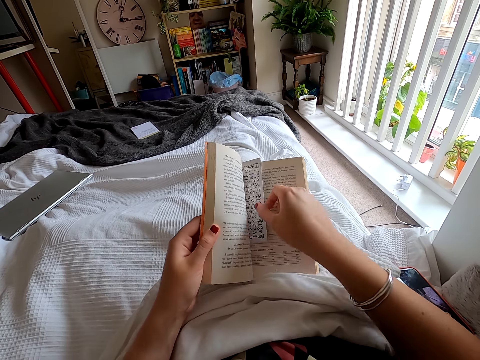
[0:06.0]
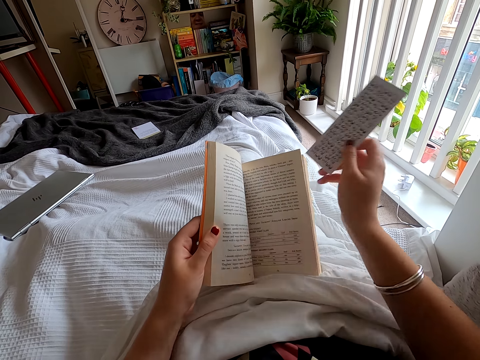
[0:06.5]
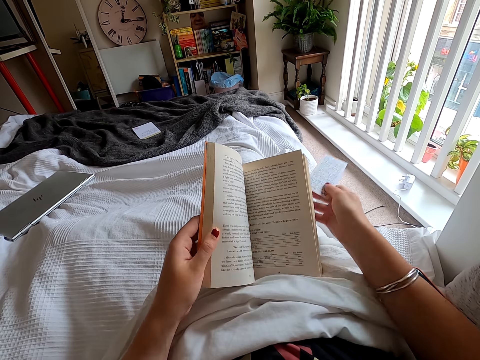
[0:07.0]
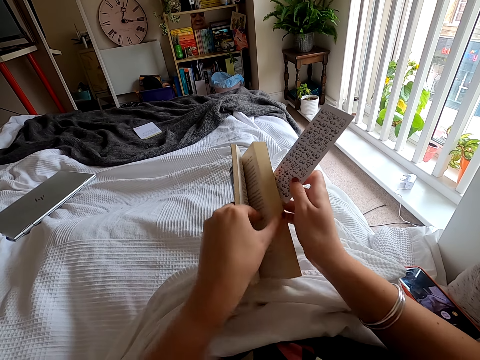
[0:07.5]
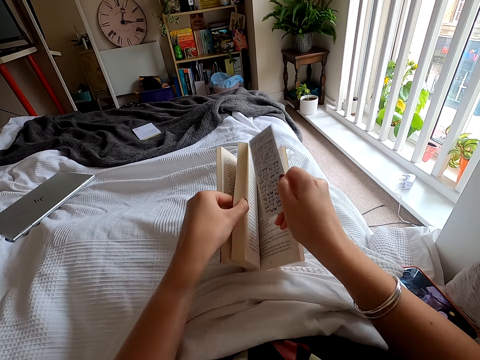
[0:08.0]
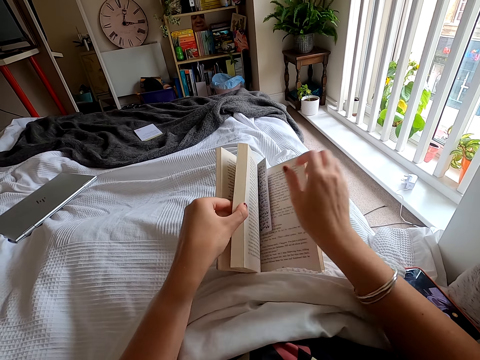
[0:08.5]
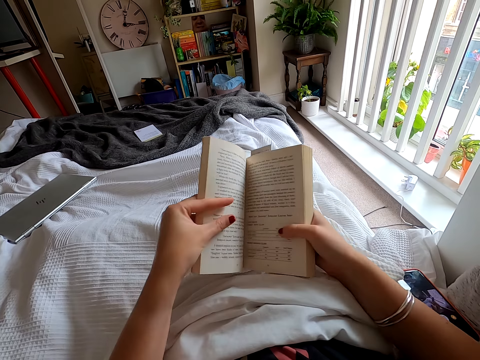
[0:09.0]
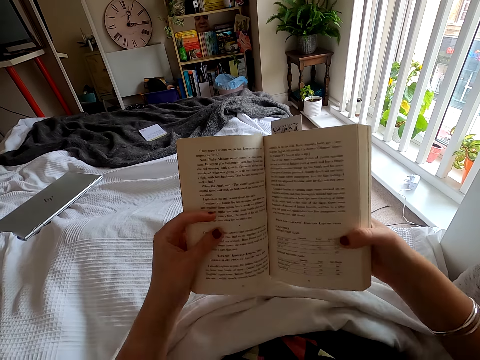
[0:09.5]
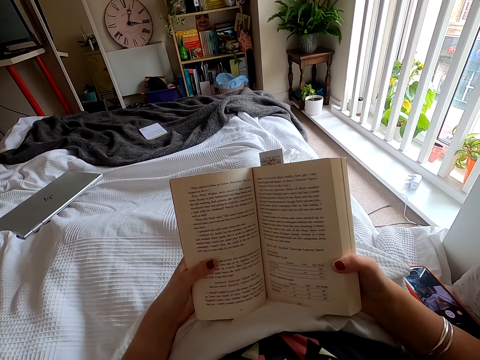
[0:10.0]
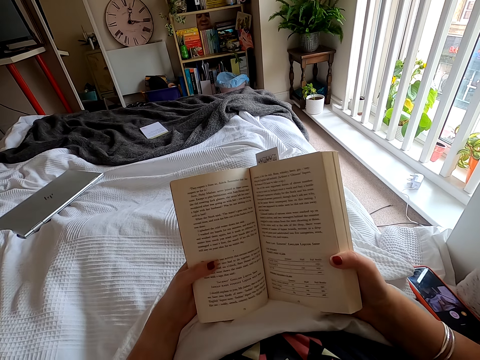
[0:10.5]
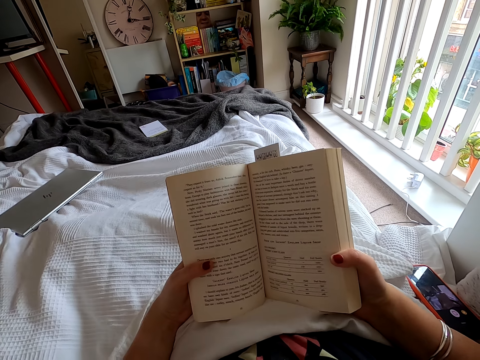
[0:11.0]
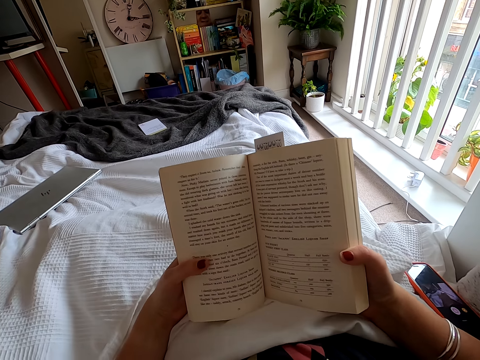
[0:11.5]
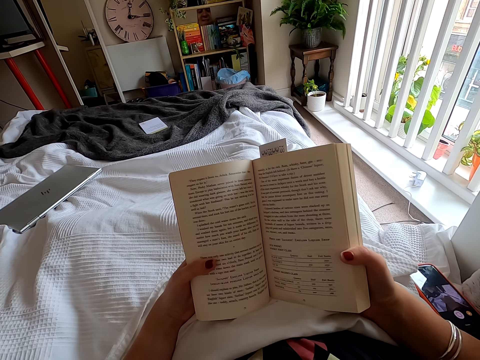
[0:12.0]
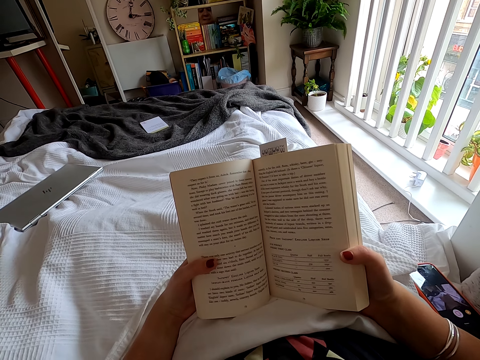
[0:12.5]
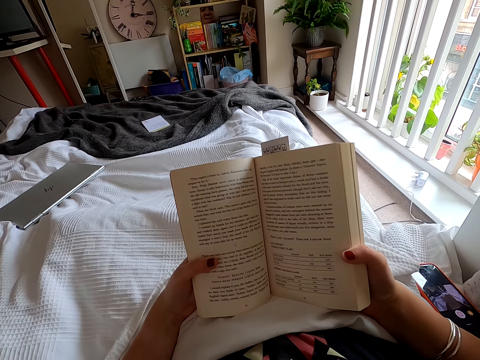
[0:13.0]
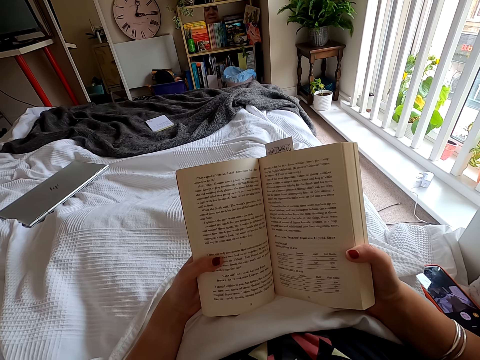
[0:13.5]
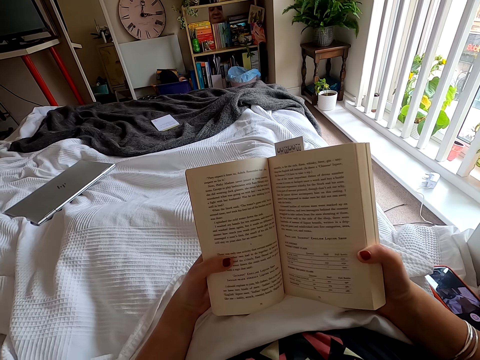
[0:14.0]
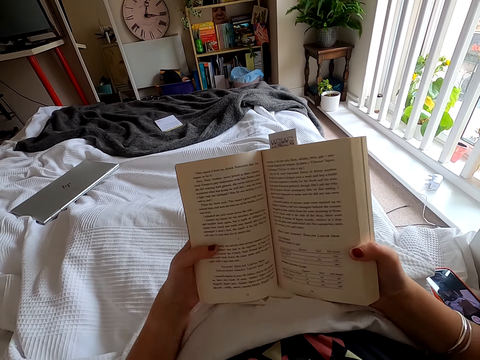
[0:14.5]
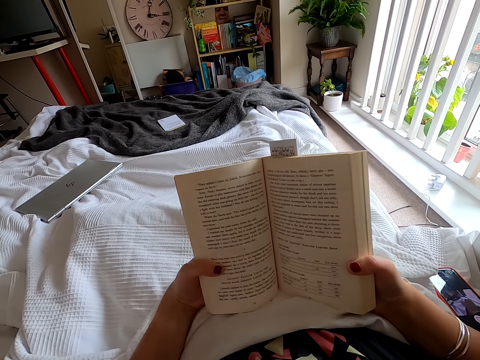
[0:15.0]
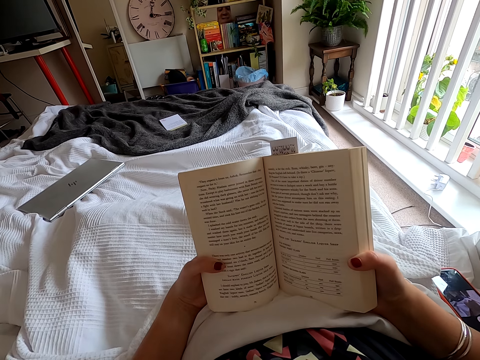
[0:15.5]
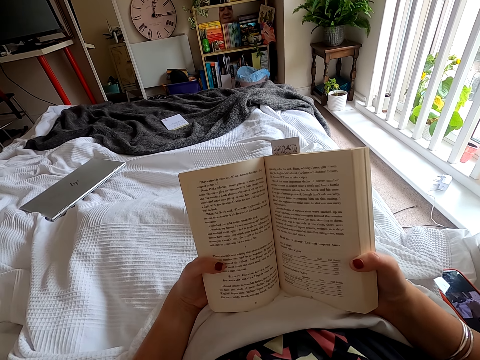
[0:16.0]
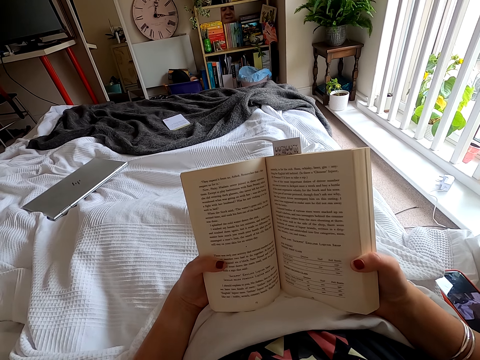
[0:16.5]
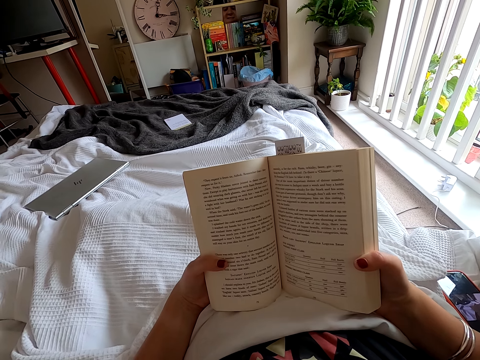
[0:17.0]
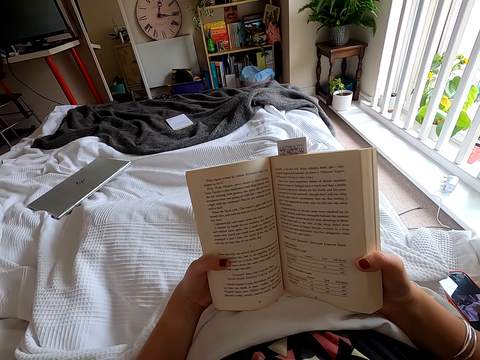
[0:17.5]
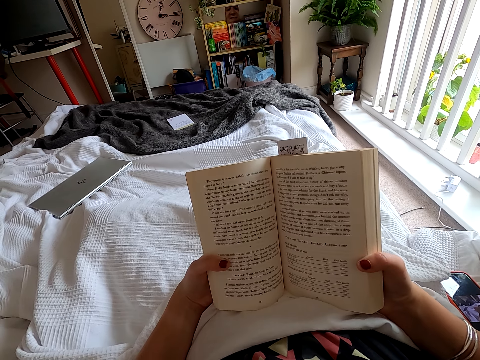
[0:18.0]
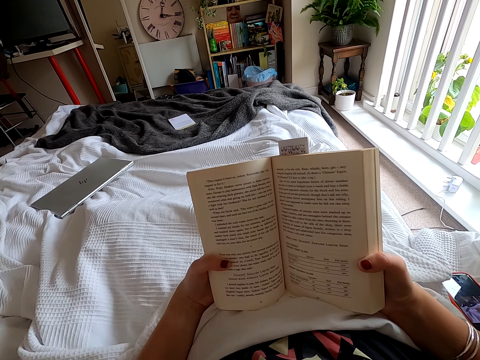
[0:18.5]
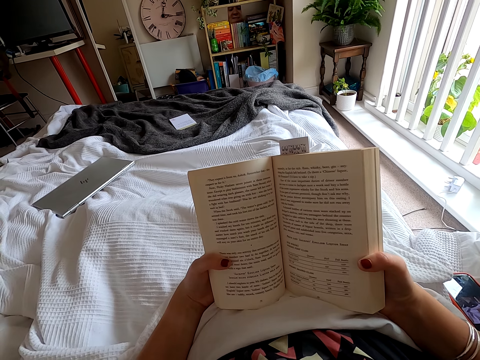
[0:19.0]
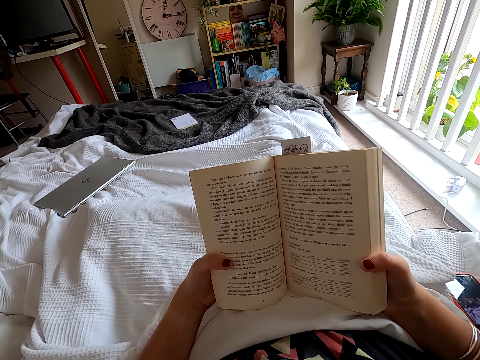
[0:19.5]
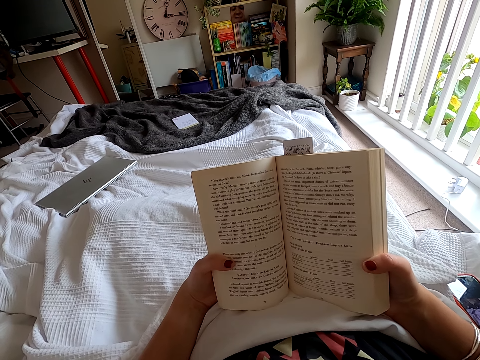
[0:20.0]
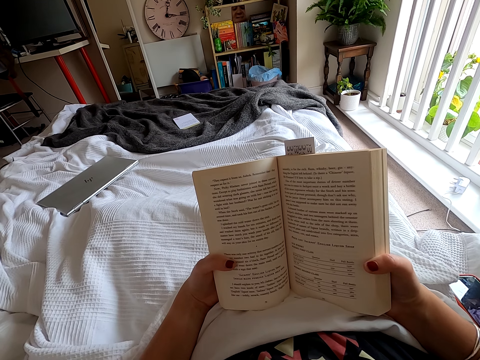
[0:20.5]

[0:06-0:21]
The camera wearer takes a paper in the book. They put the paper in the book. They move the book on the hands. They read the book.

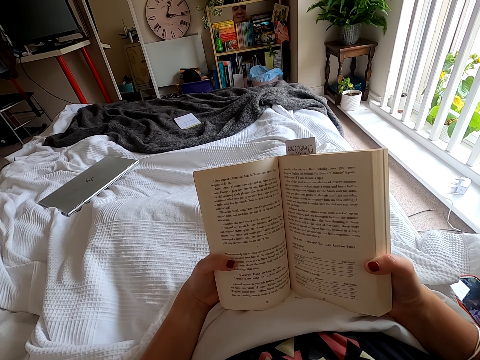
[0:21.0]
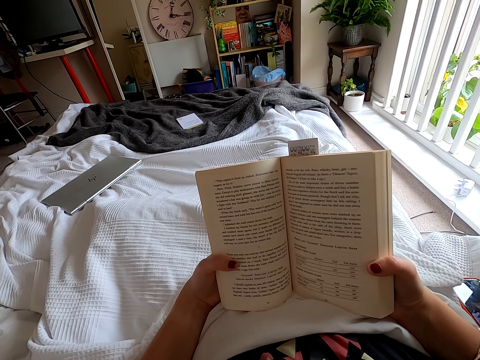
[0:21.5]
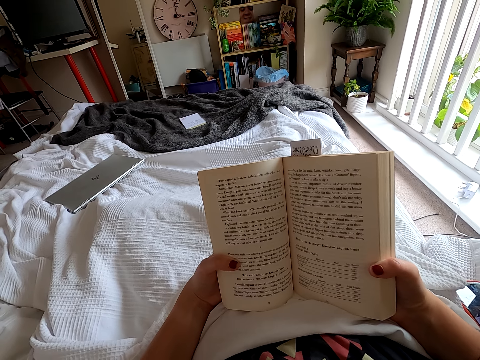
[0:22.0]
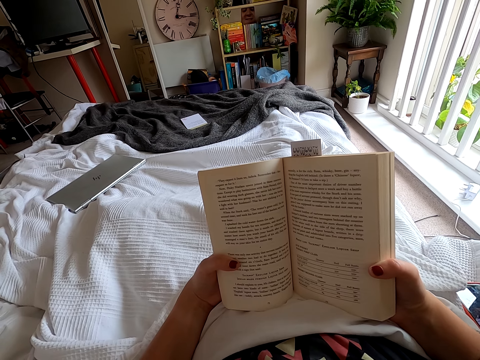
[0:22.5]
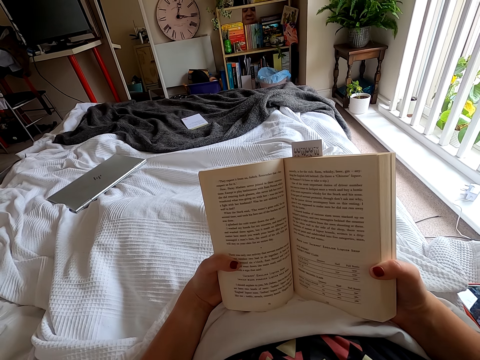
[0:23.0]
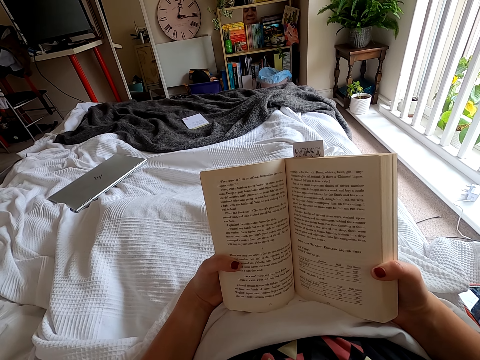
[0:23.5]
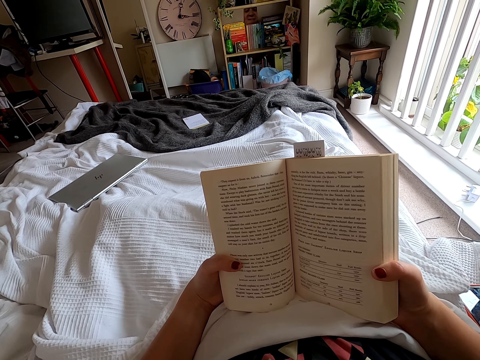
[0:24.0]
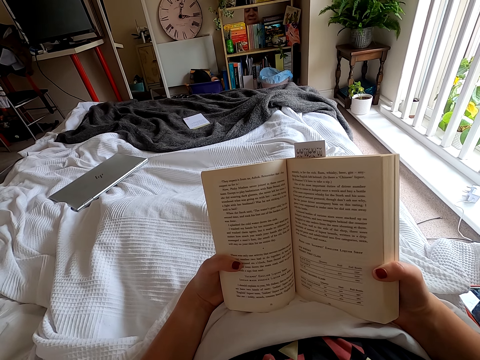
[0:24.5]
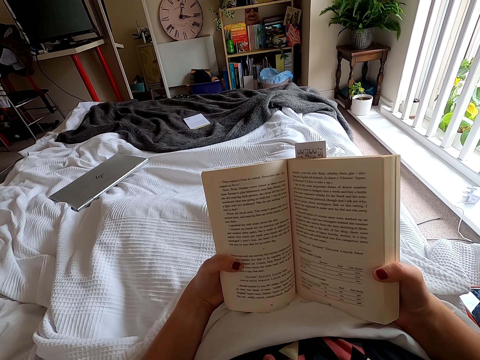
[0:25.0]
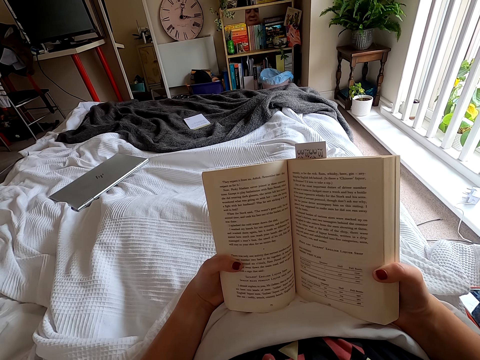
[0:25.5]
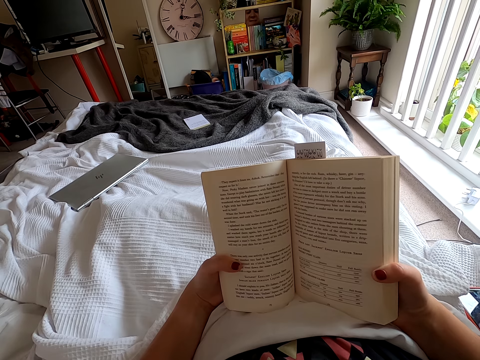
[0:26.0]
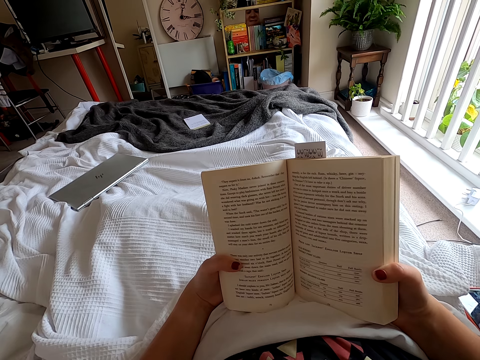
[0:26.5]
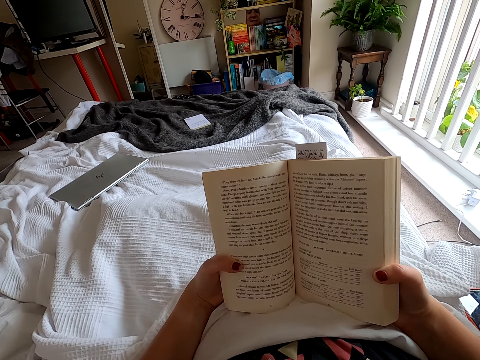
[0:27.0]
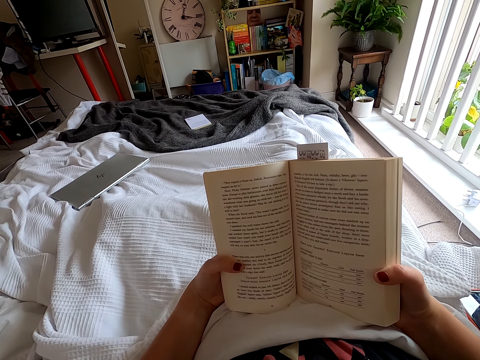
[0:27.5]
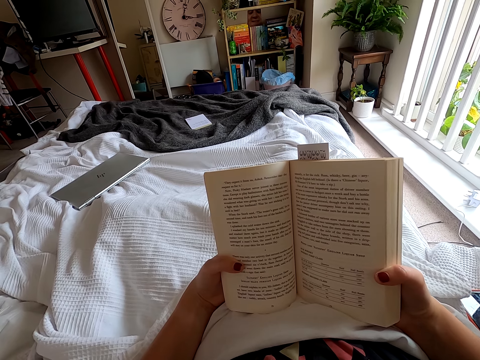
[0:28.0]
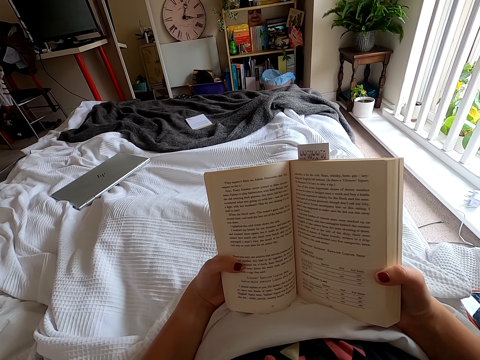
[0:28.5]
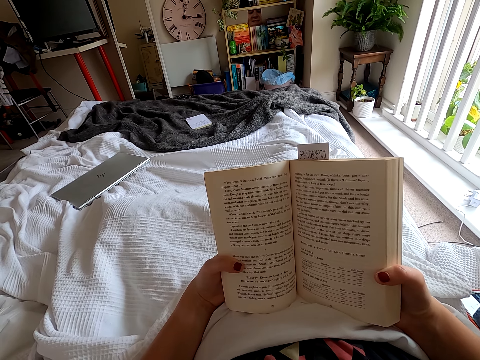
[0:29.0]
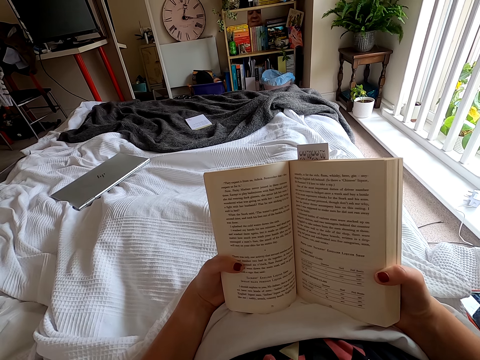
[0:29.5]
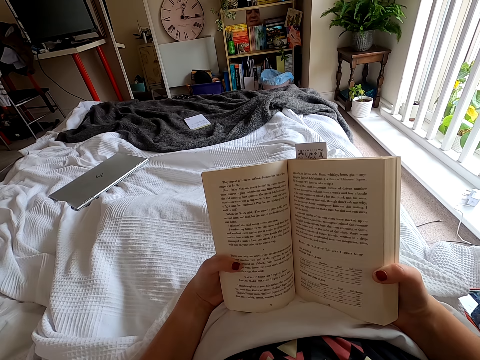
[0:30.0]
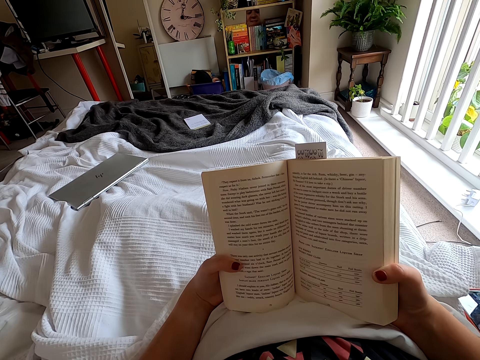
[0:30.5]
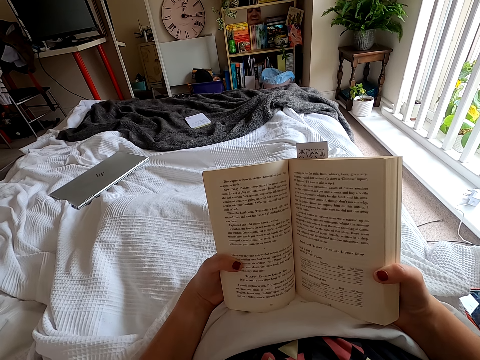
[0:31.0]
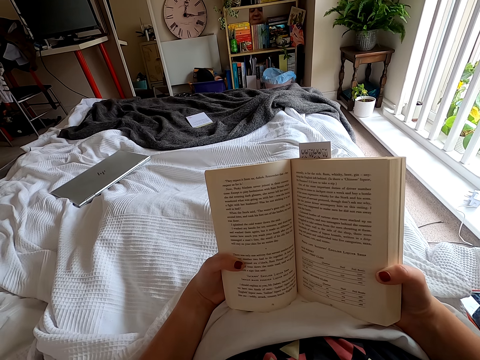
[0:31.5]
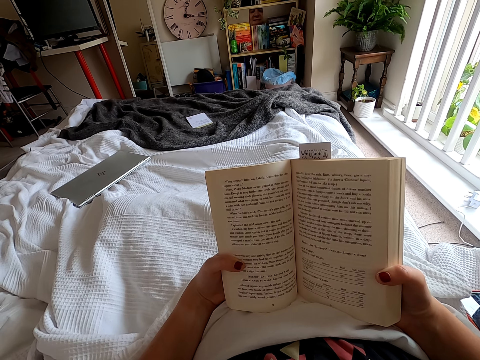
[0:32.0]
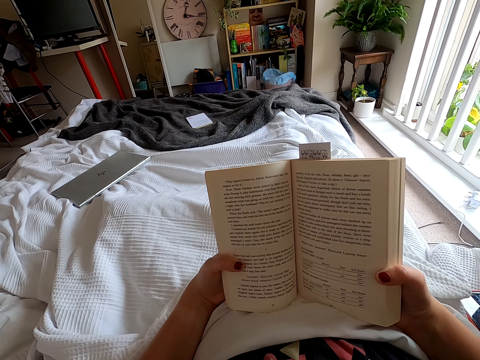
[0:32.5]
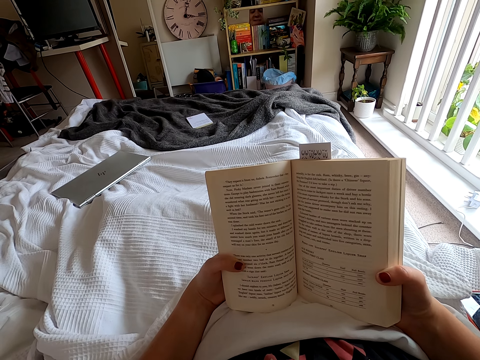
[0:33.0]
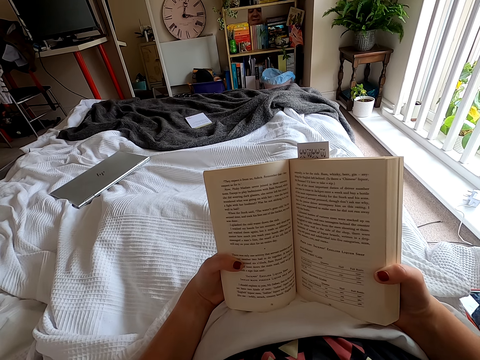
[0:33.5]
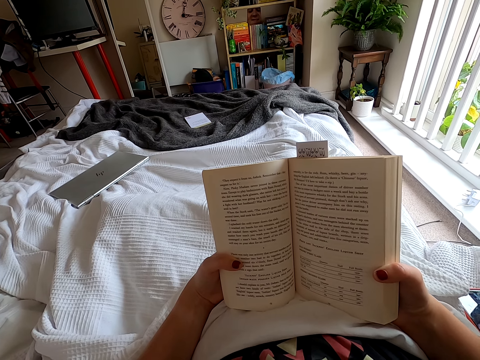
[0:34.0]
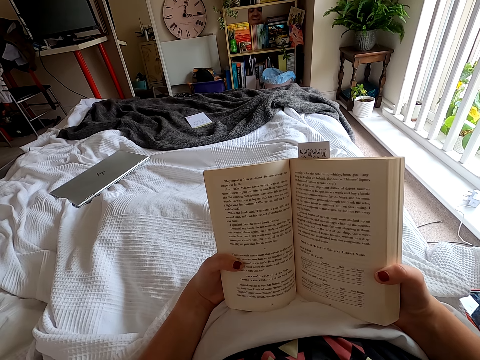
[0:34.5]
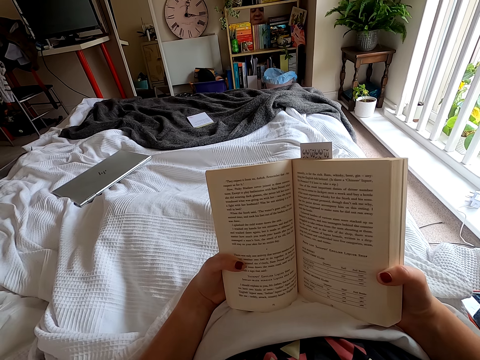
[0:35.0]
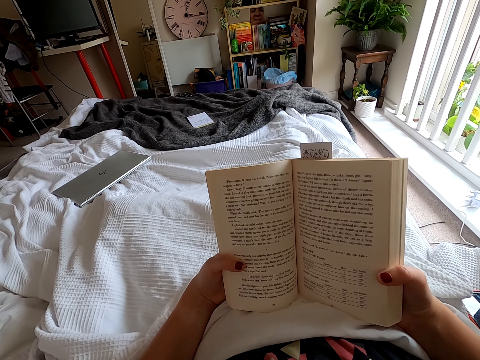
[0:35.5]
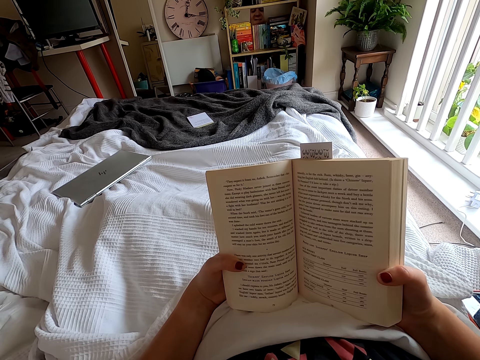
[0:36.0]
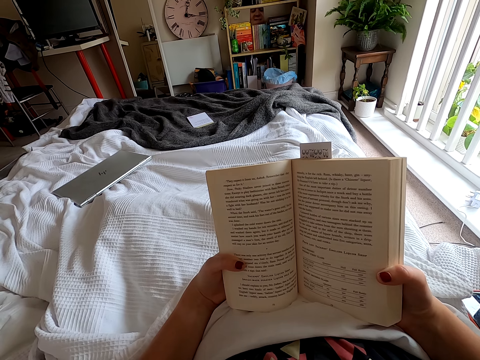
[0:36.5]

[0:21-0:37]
The camera wearer peruses a book.
